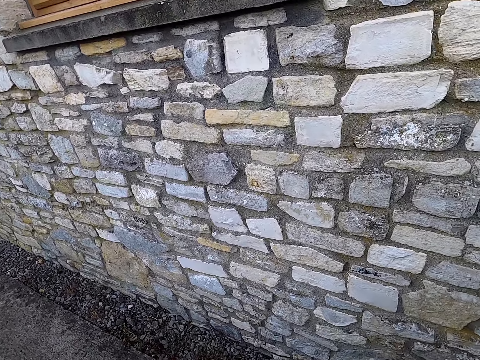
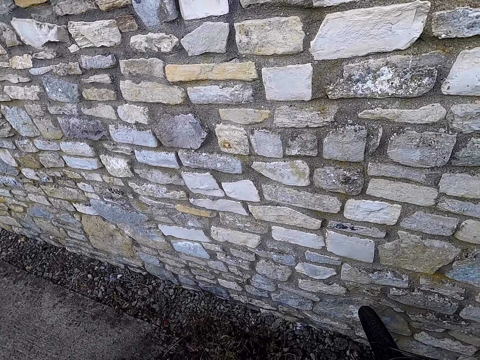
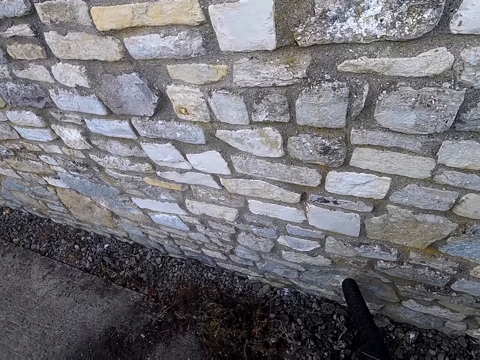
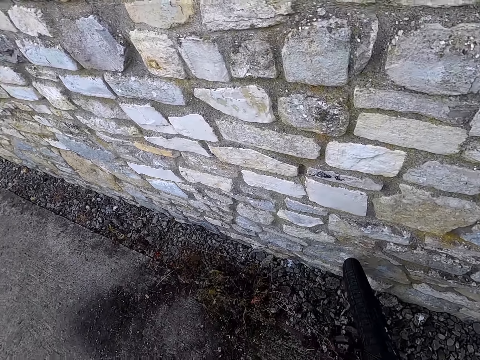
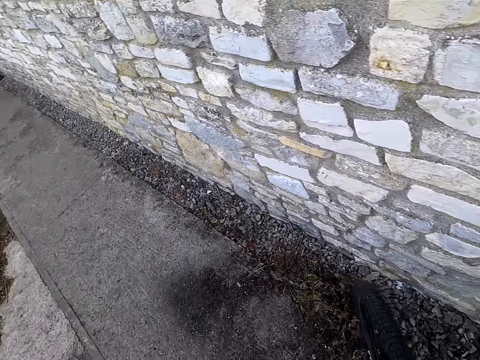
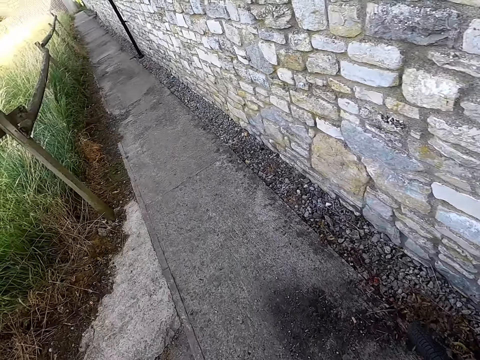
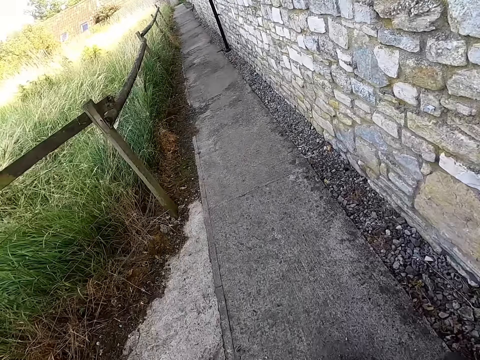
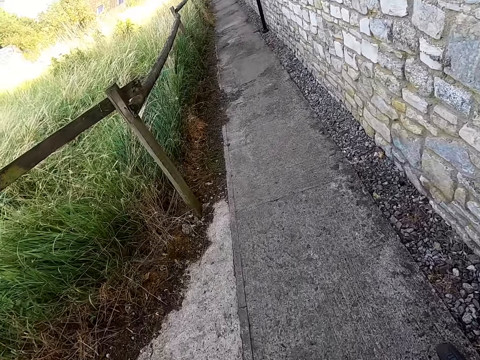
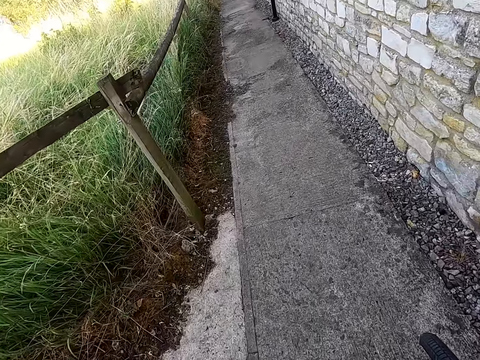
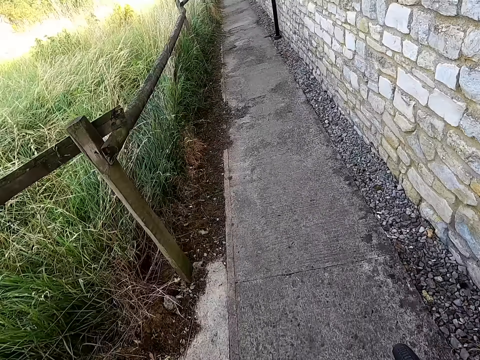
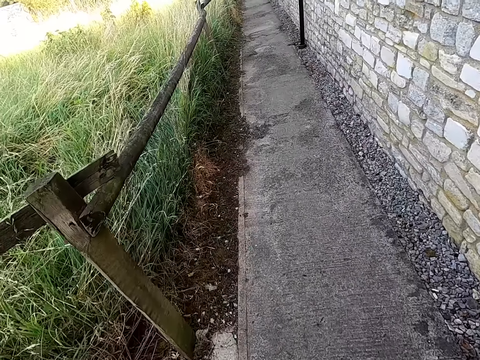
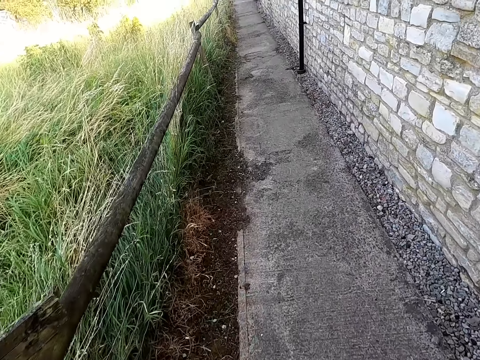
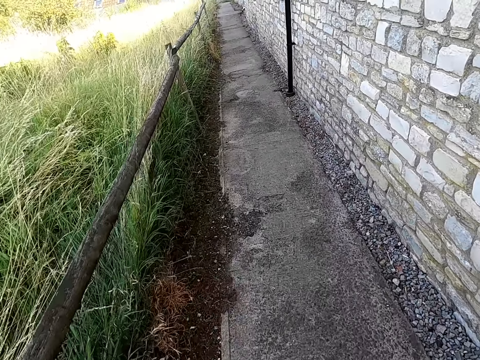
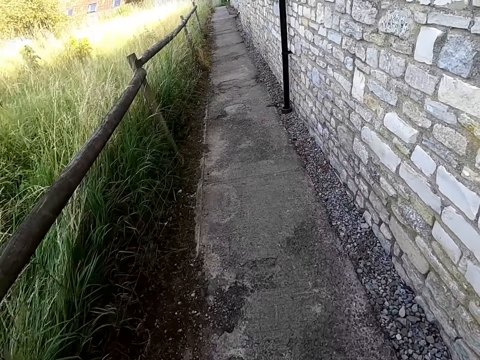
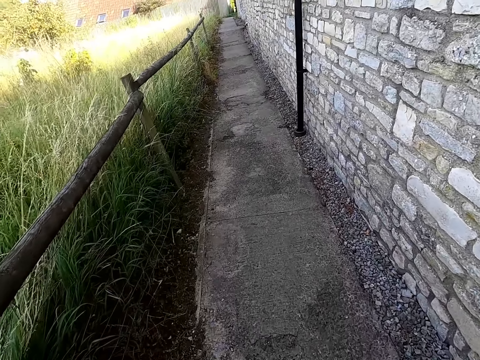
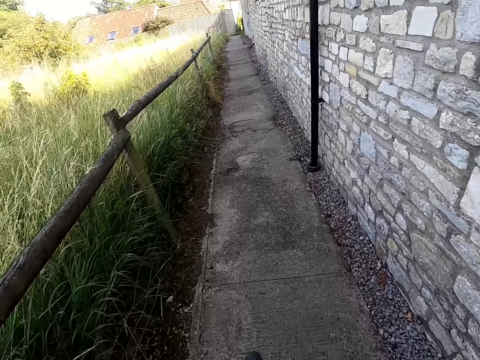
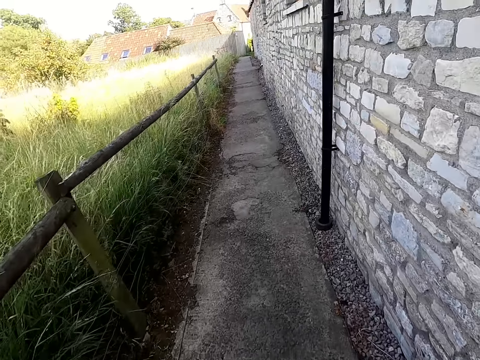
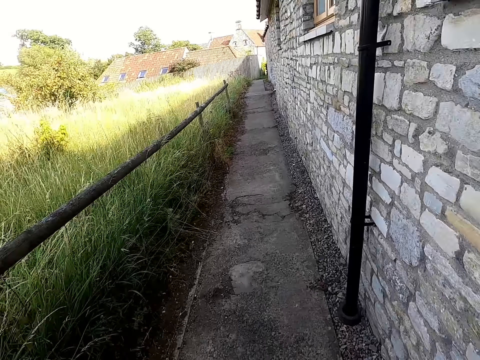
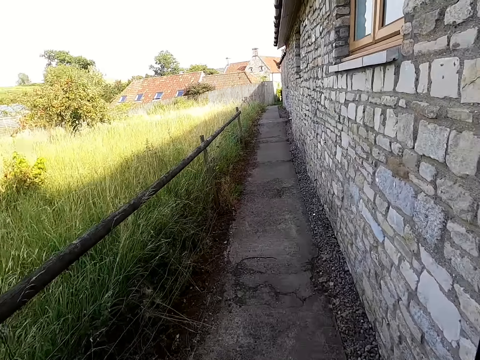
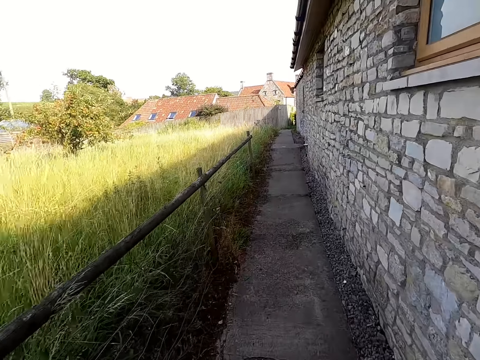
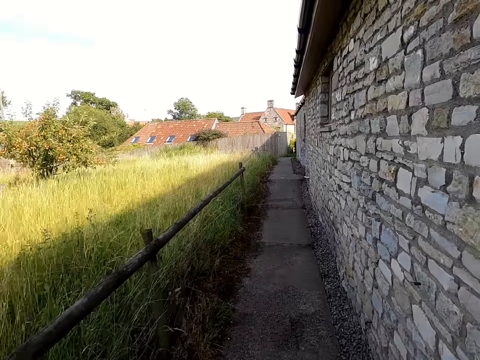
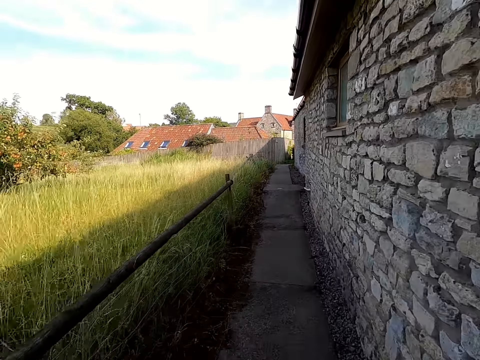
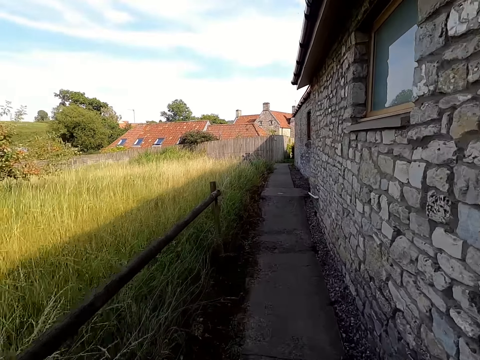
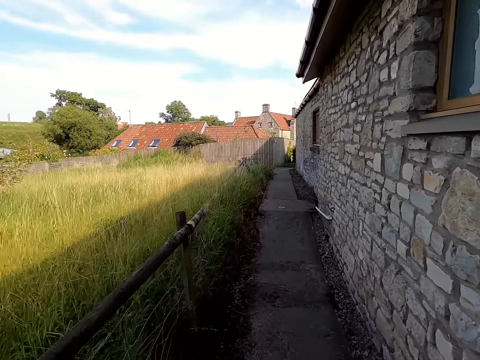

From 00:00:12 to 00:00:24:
The camera wearer gets on a bicycle. They ride the bicycle.

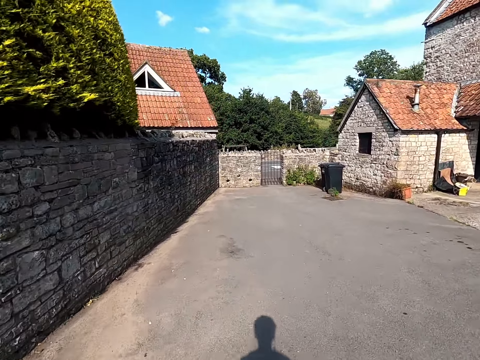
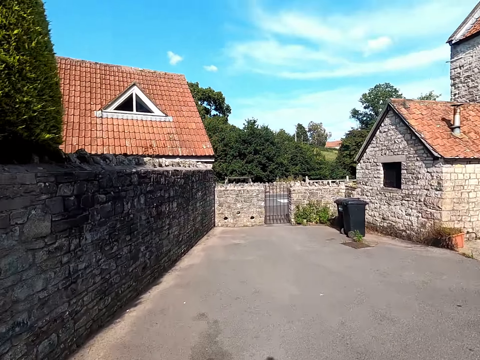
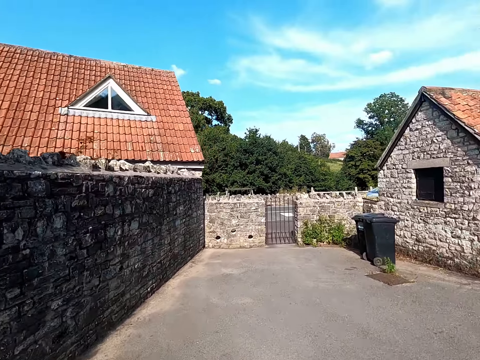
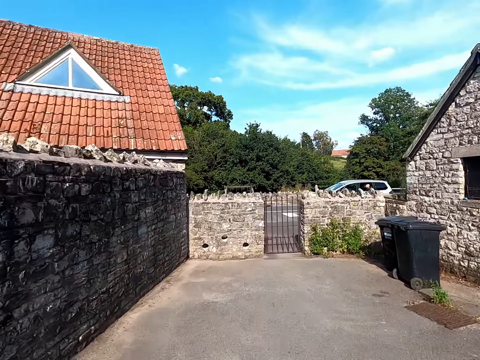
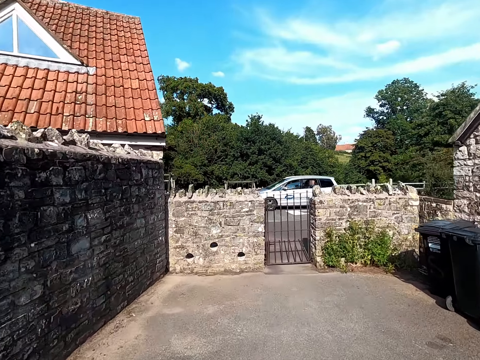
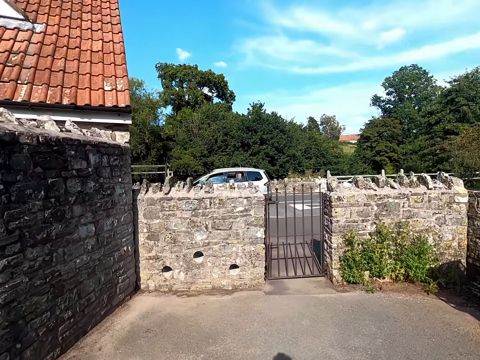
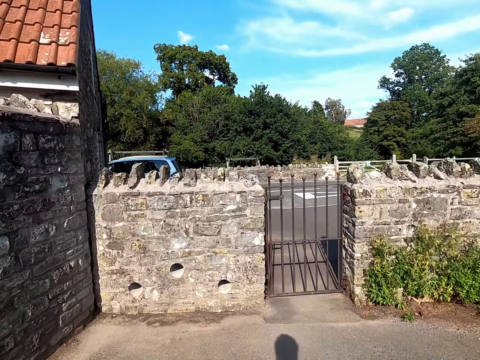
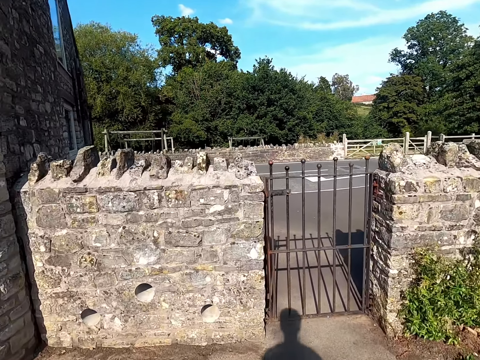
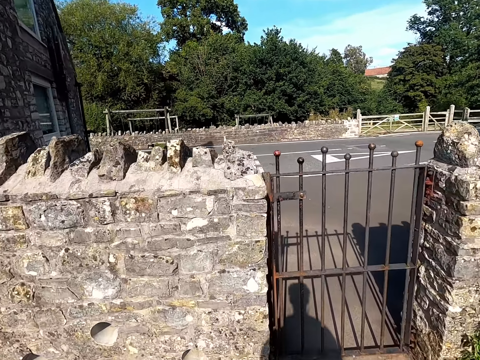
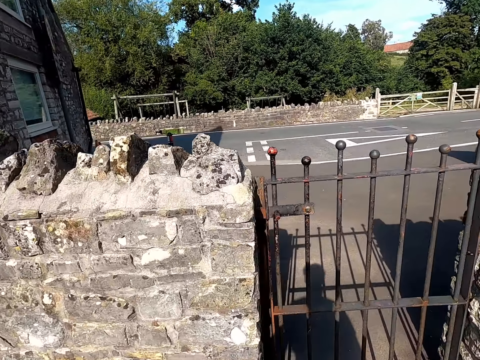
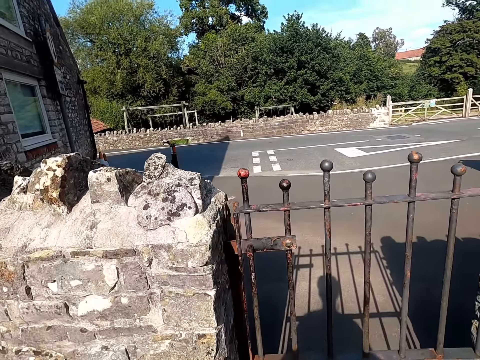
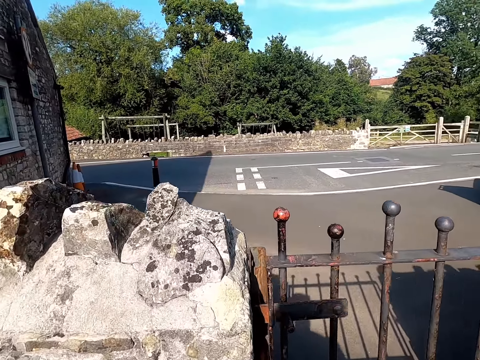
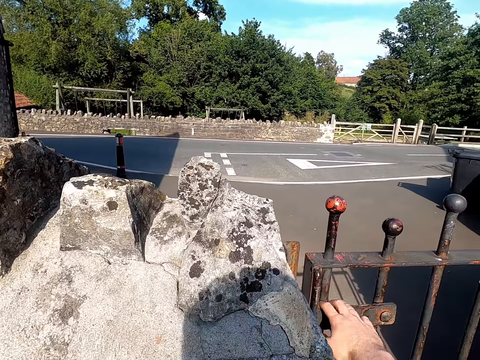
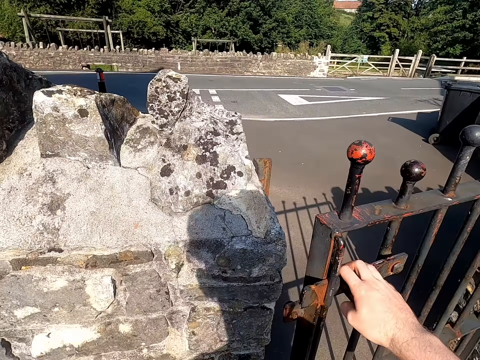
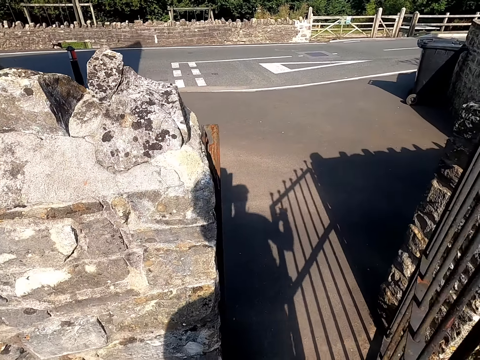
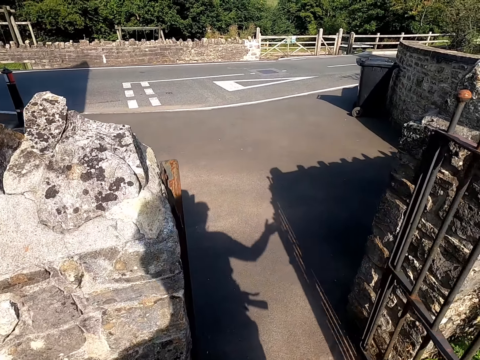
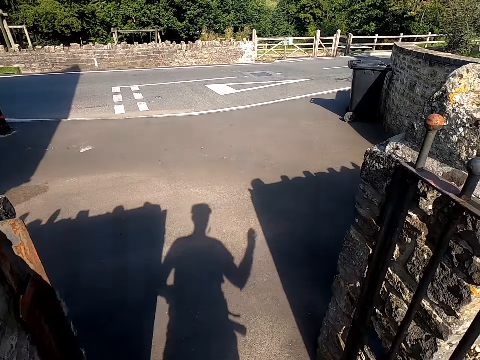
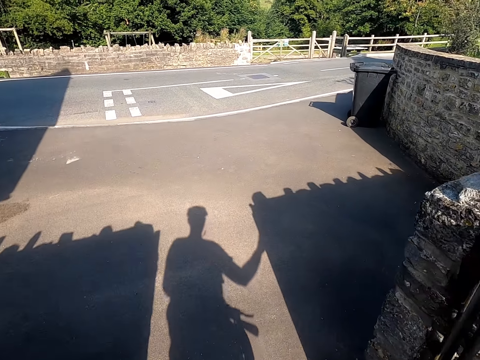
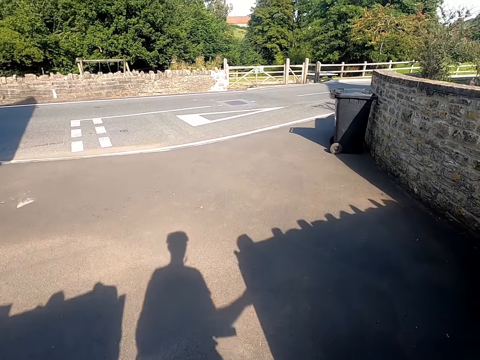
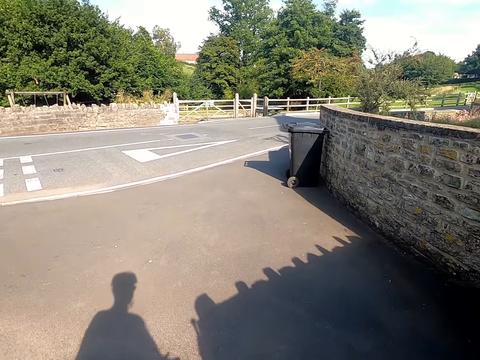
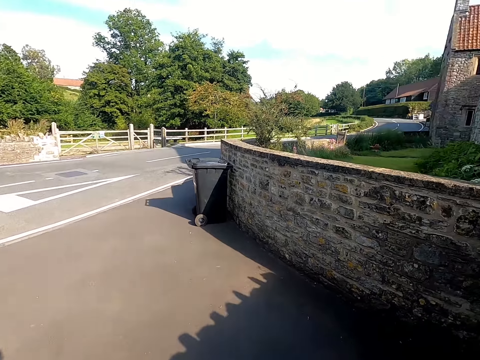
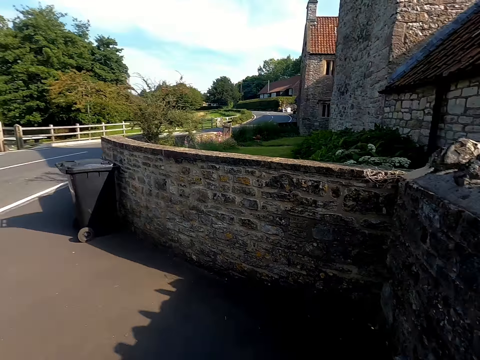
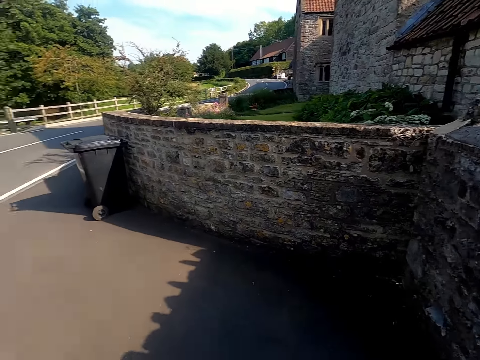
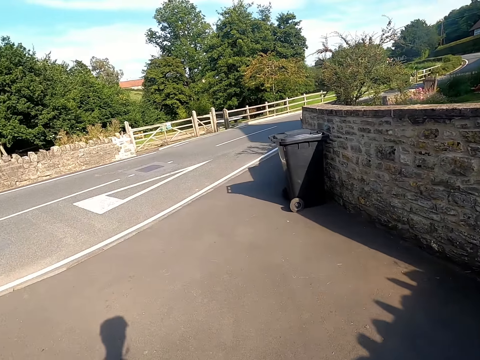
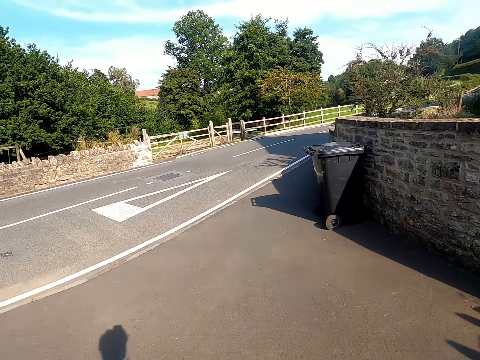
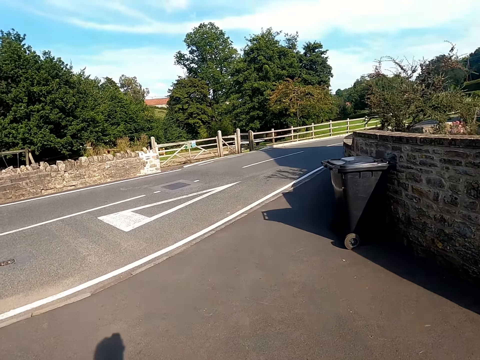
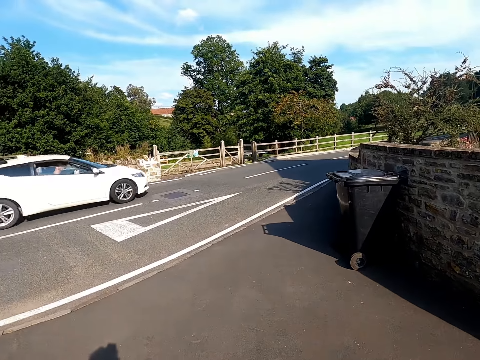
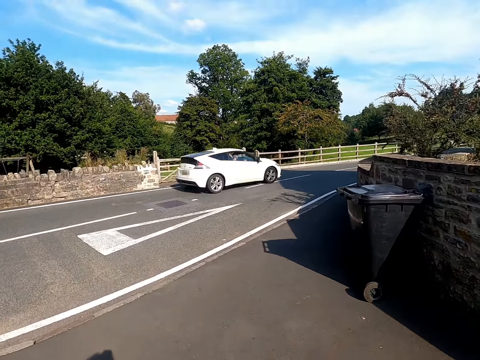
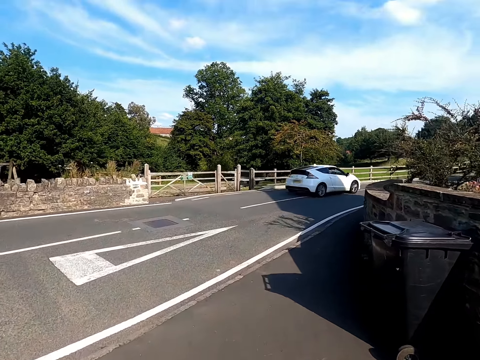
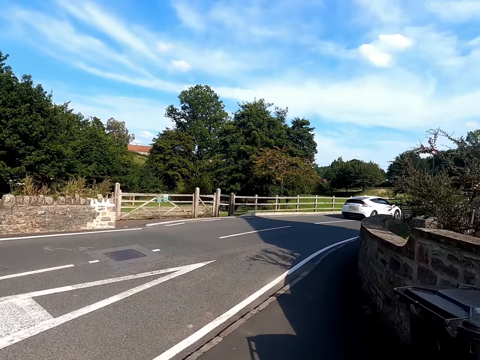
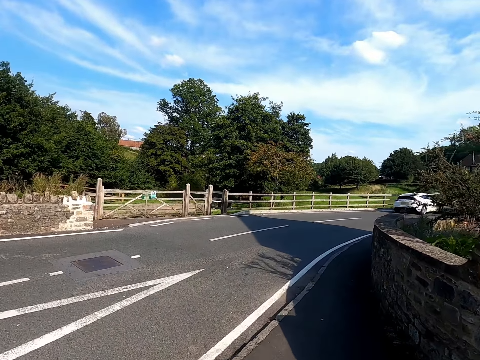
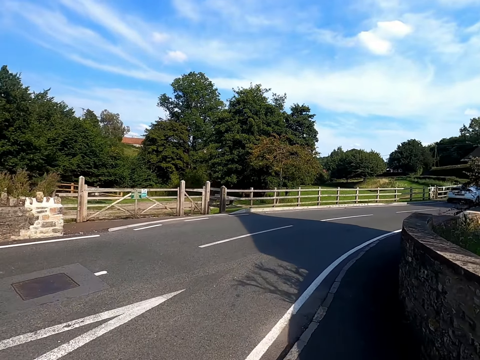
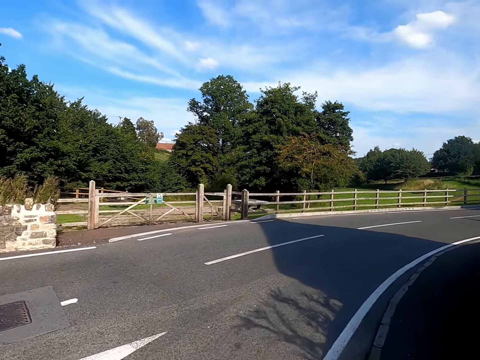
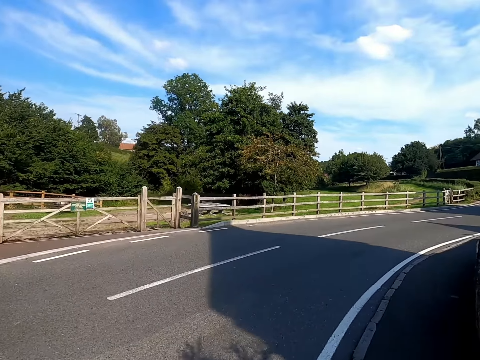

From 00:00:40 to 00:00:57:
The camera wearer approaches a gate. They stop a bicycle, open the gate, push the bike past the gate, close the gate, and ride the bike on the road.
